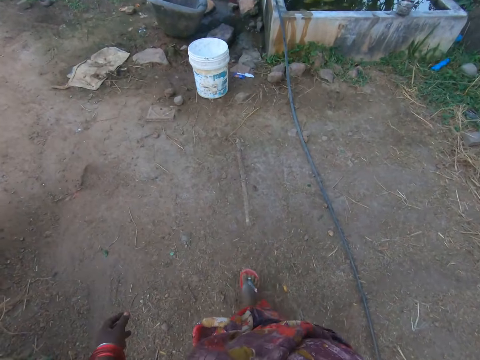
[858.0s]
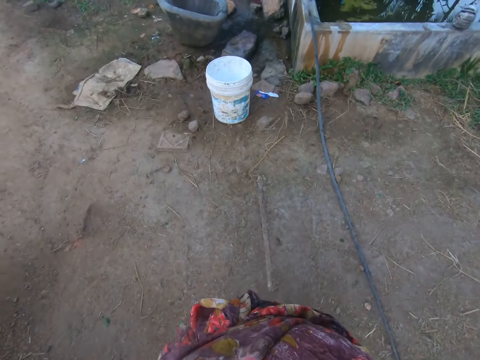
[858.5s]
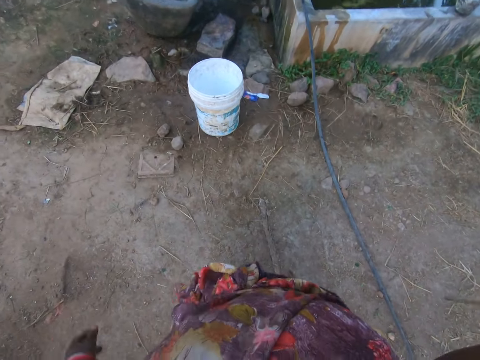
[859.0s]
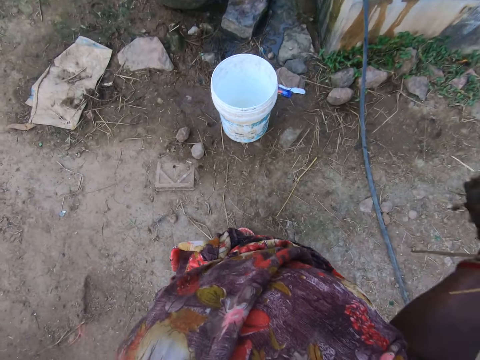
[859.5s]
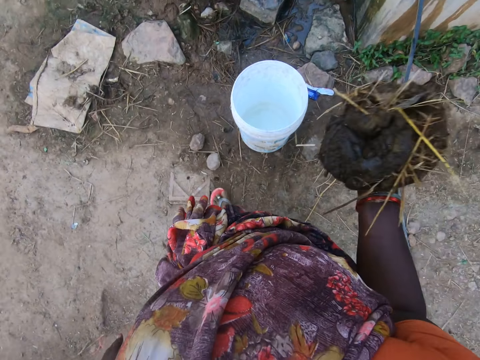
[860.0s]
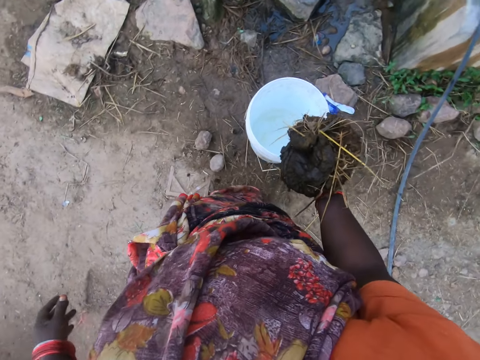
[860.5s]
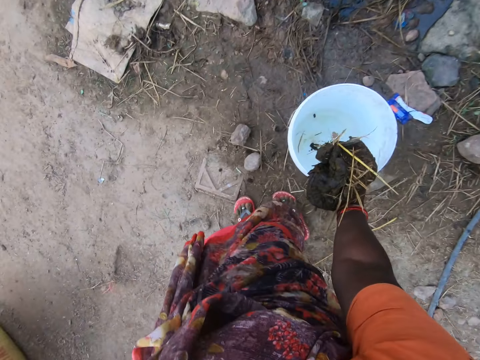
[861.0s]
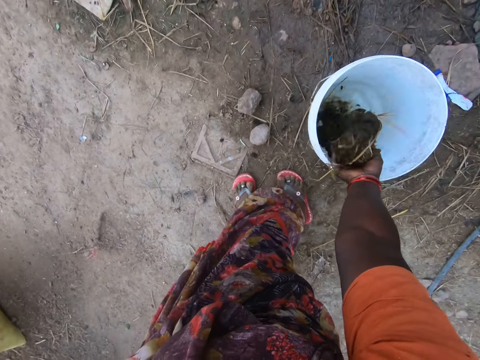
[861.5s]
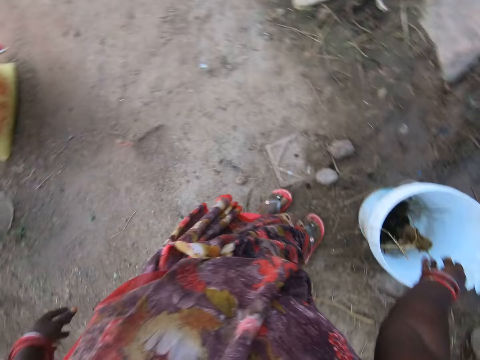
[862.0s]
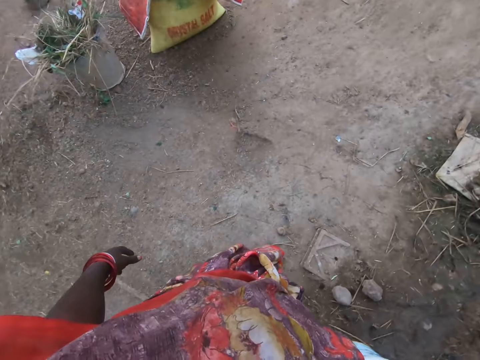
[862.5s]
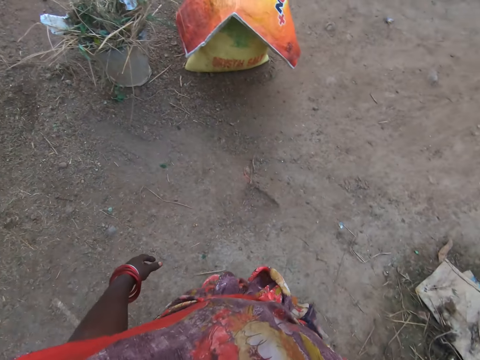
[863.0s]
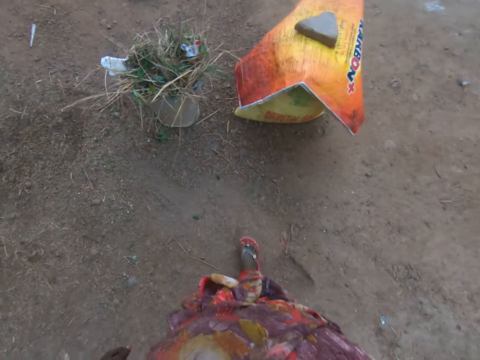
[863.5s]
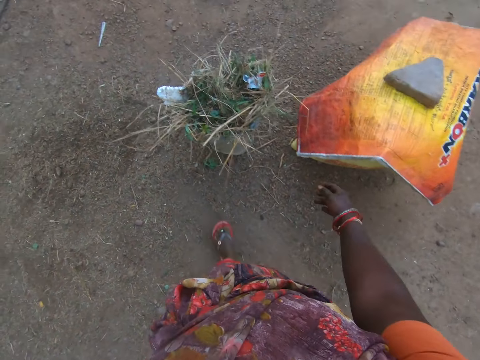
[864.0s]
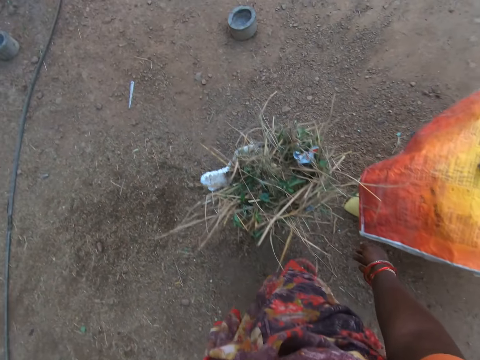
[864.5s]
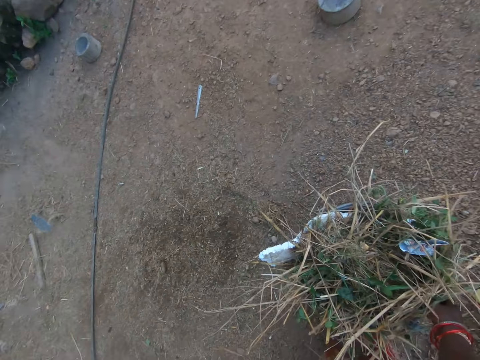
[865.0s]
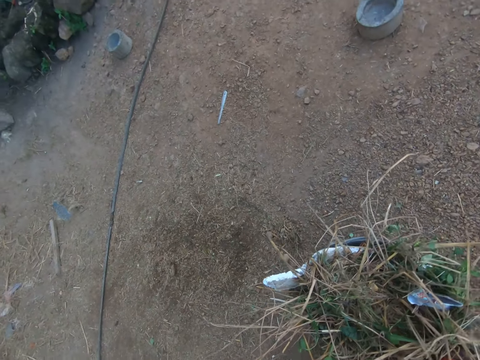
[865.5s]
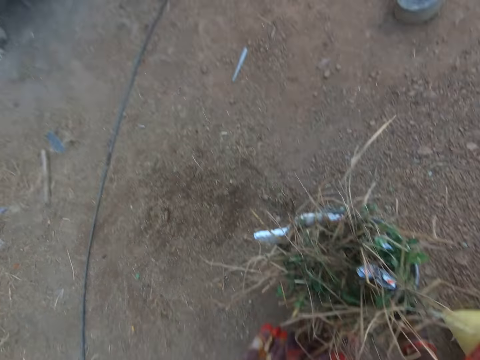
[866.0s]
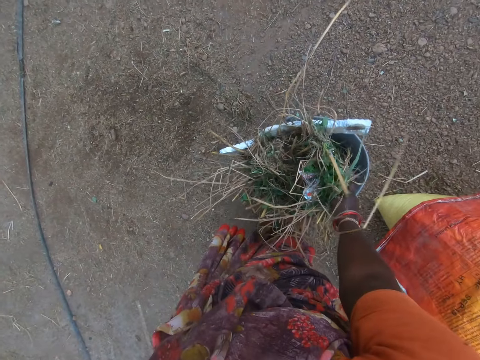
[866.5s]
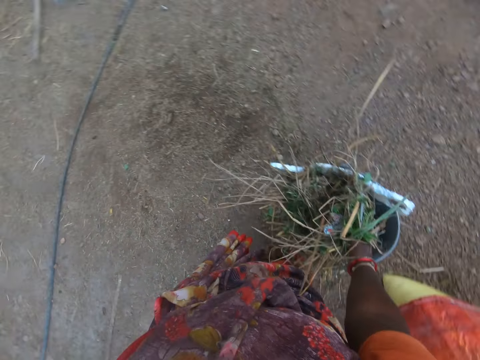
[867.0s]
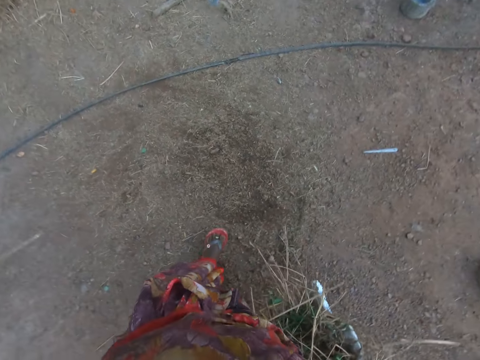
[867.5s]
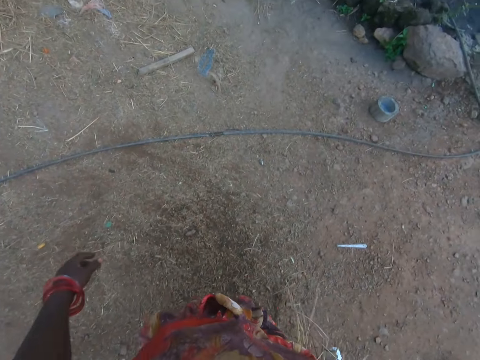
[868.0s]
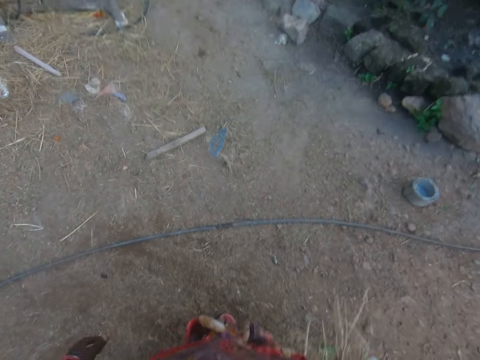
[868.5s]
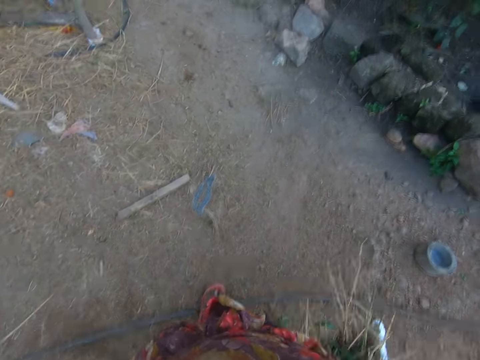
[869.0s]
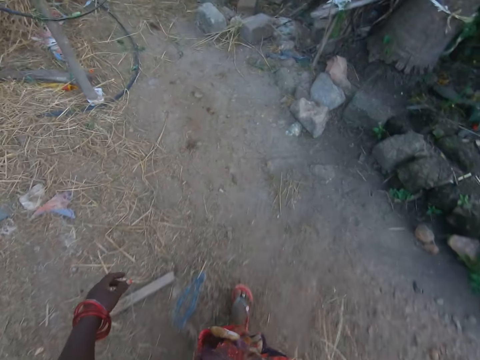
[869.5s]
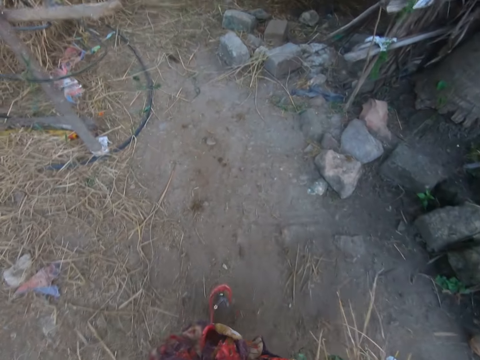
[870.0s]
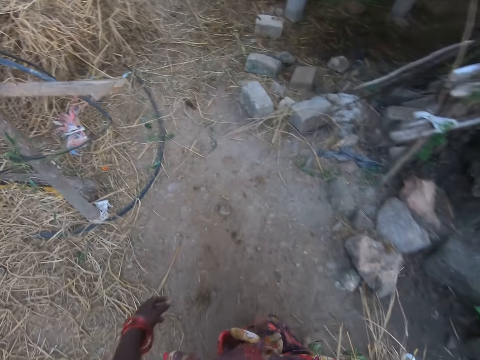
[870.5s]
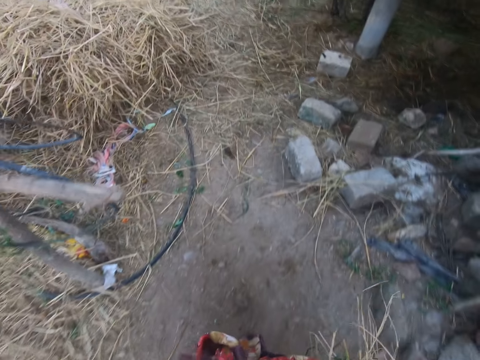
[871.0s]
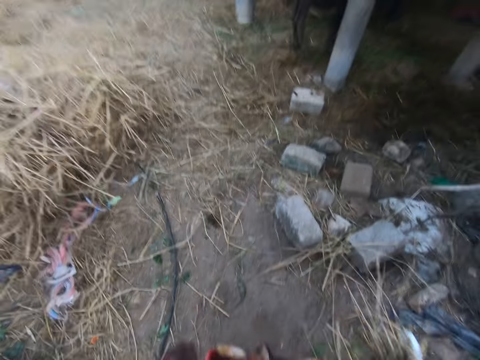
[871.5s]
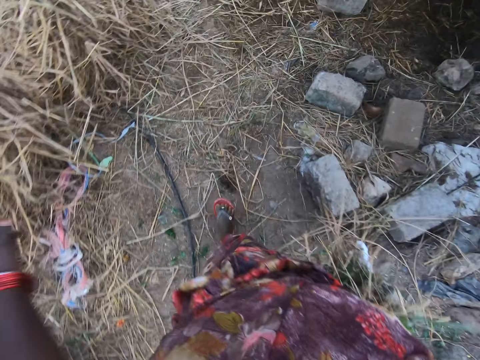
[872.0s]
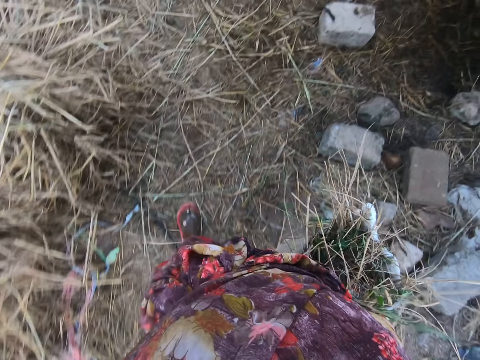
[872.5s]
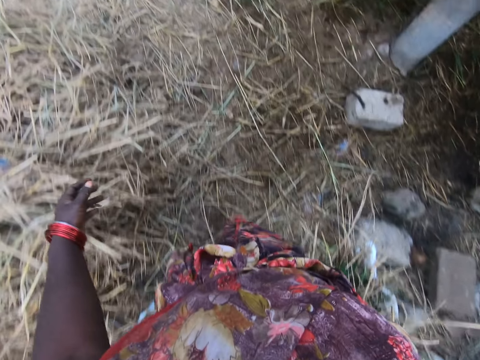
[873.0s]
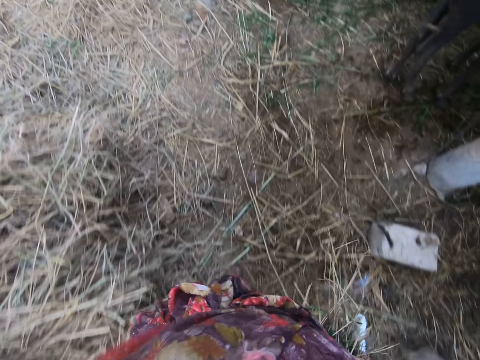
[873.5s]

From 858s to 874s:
The camera wearer drops the cow feces in another bucket. She walks in the area. She picks the bucket from the floor with her right hand. She holds the bucket containing trash. She walks carrying the bucket containing trash.

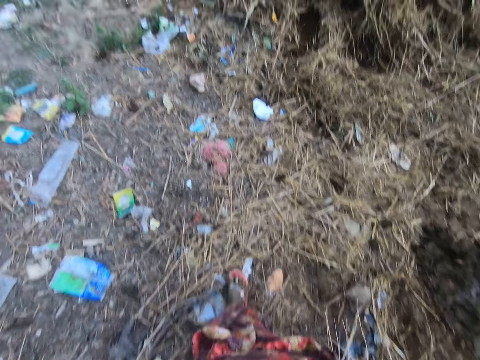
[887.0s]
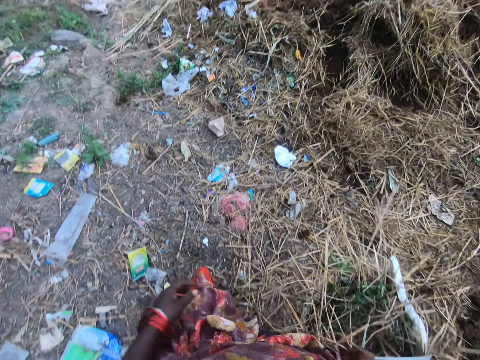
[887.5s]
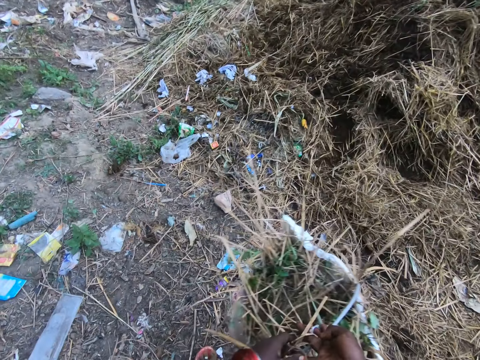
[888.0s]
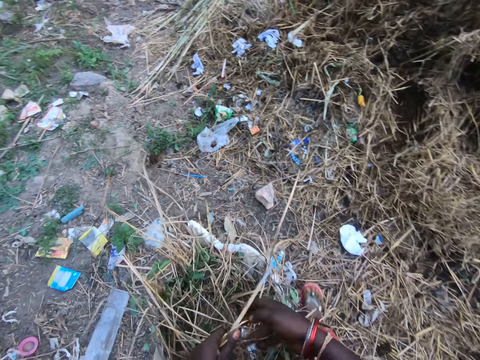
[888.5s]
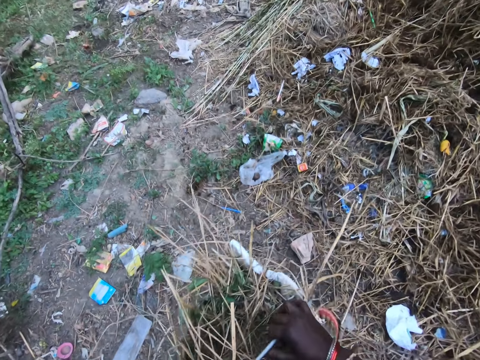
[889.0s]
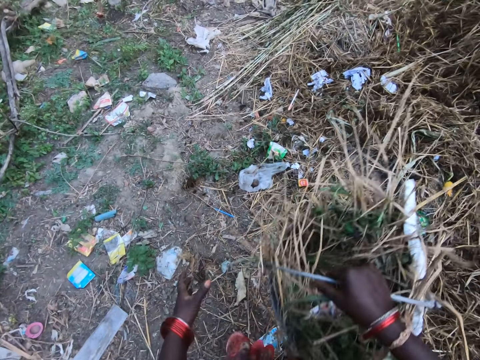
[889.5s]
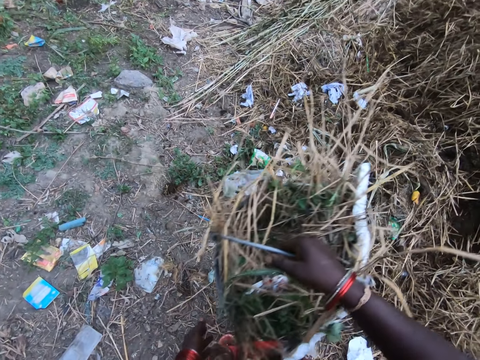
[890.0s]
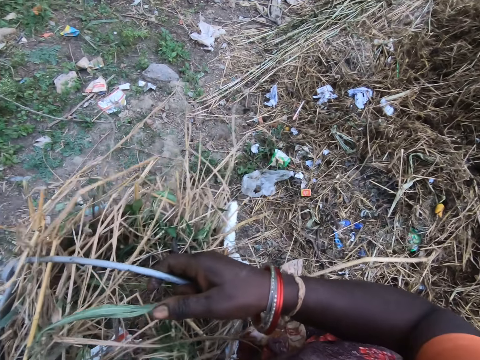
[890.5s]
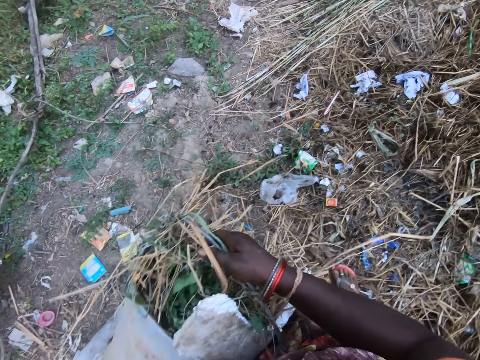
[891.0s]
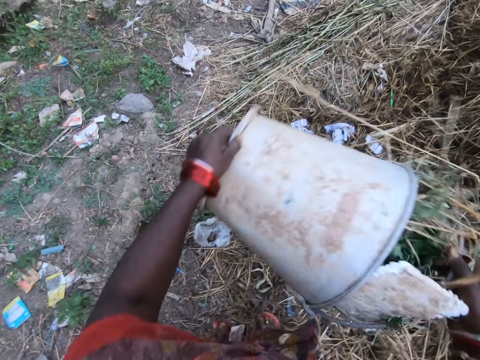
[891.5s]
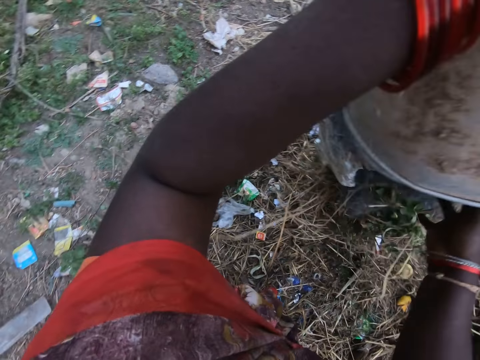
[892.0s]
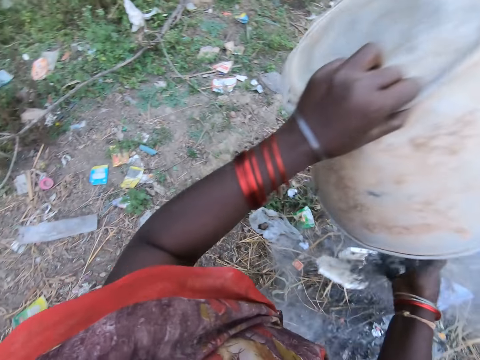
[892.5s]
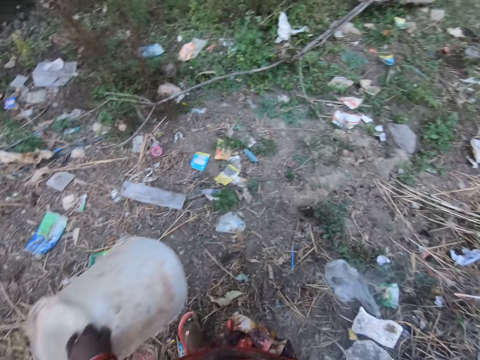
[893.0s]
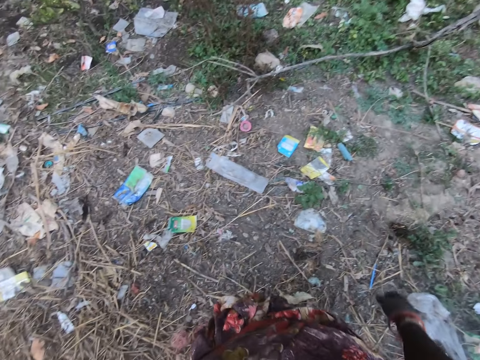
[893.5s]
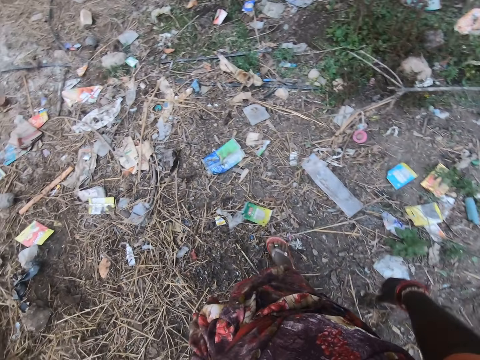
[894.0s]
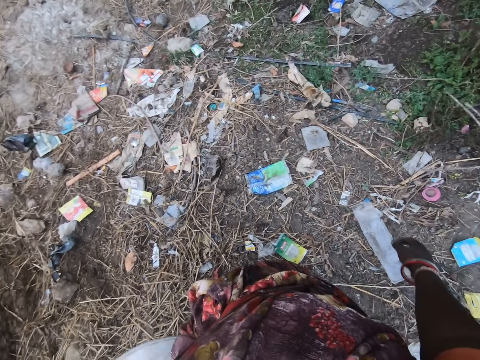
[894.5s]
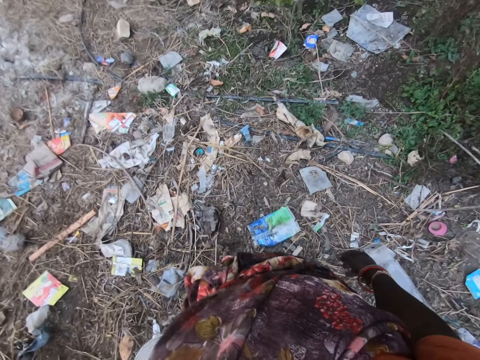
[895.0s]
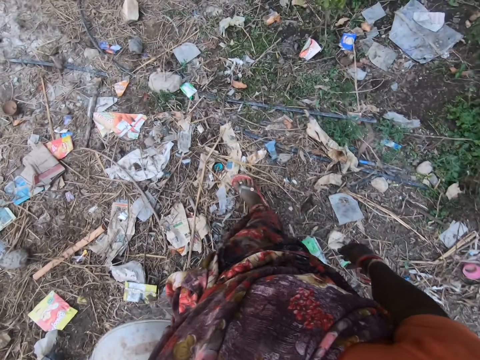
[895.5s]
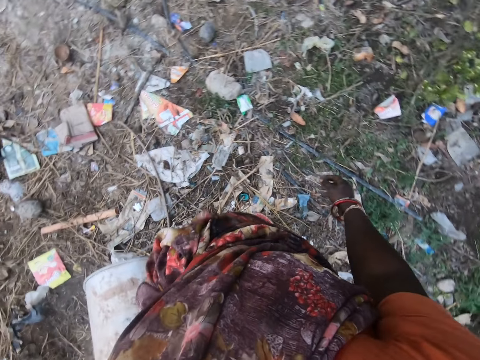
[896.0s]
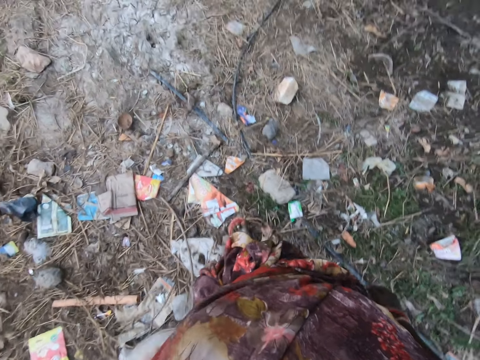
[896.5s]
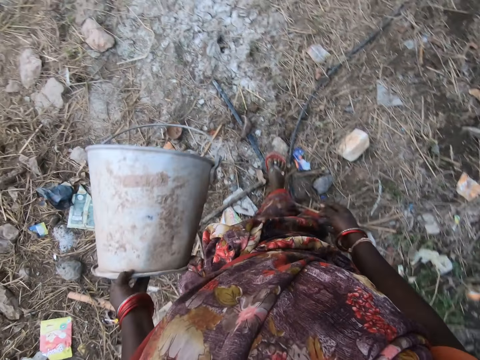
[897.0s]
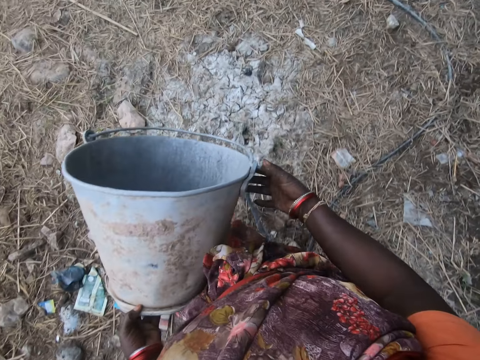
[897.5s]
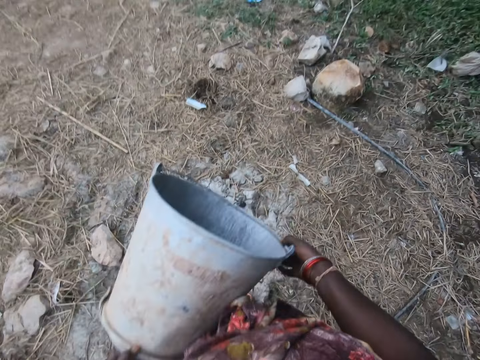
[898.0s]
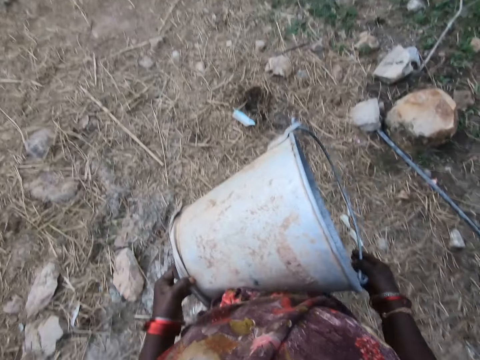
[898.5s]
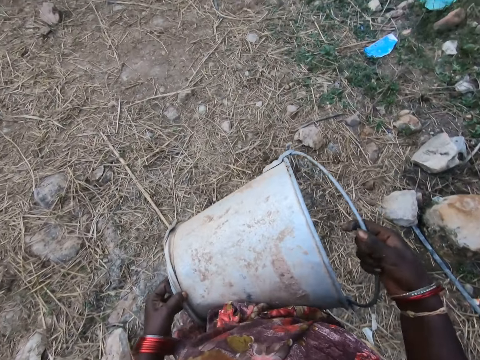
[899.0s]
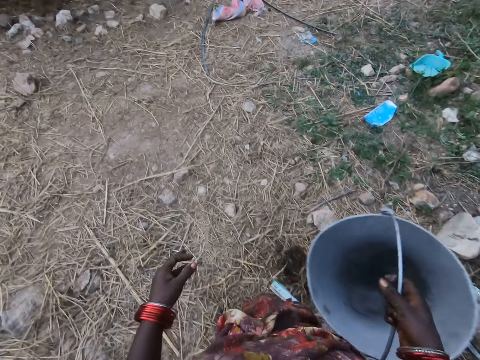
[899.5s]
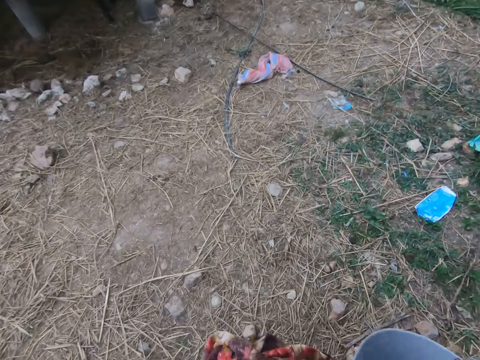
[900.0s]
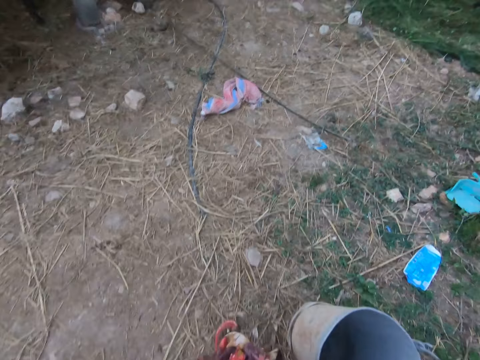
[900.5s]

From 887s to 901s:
The camera wearer holds the bucket with both hands. She pours the dirt in the bucket in an incinerator. She walks carrying the bucket. She passes the bucket to her right hand.
